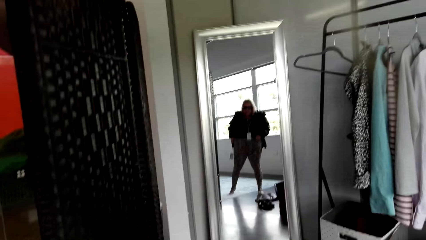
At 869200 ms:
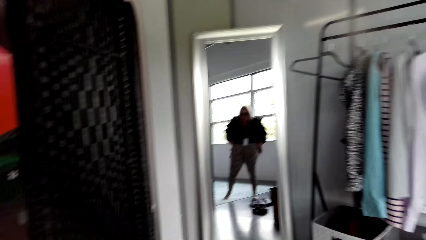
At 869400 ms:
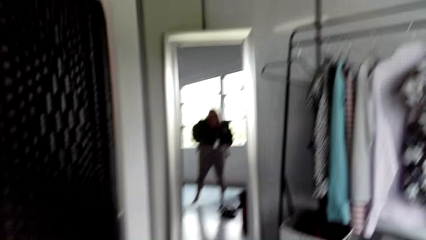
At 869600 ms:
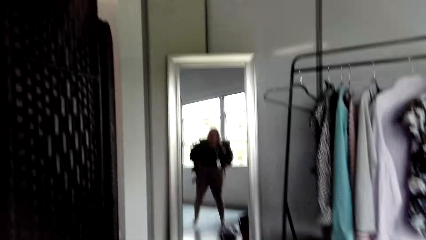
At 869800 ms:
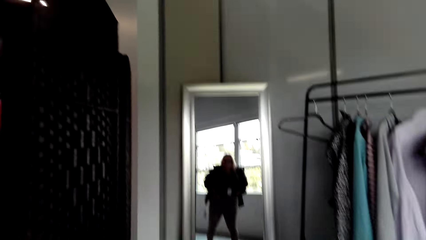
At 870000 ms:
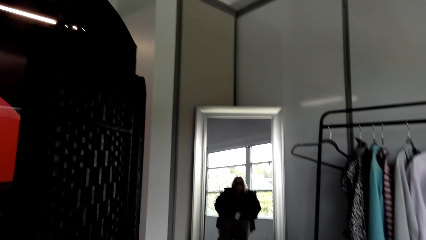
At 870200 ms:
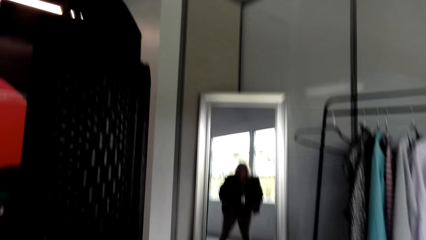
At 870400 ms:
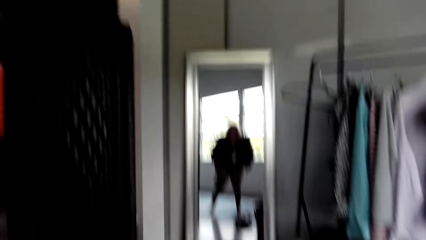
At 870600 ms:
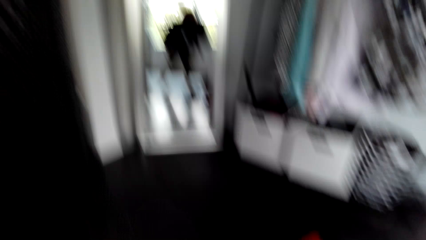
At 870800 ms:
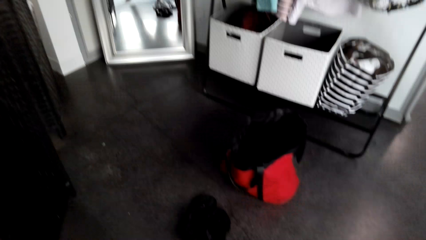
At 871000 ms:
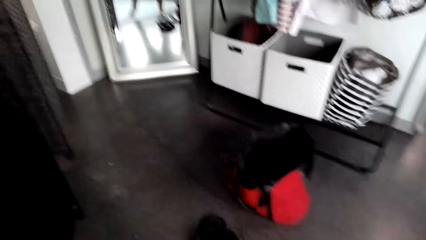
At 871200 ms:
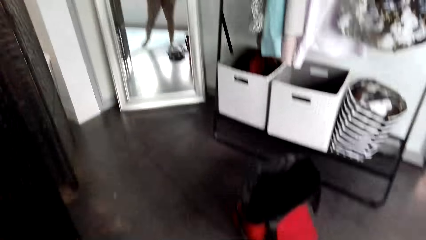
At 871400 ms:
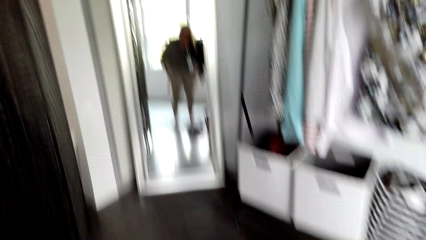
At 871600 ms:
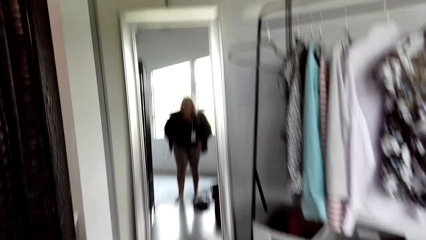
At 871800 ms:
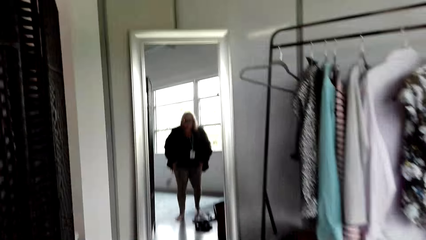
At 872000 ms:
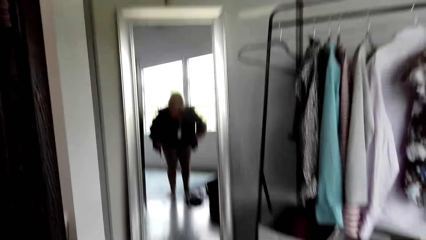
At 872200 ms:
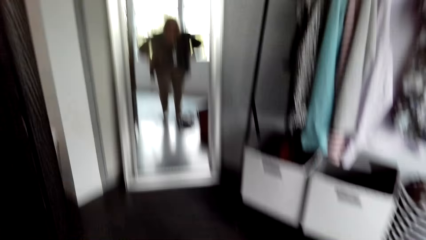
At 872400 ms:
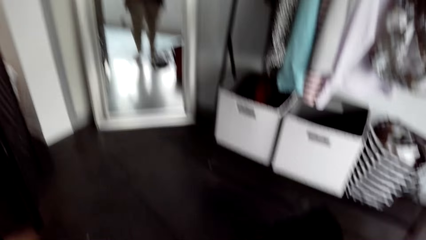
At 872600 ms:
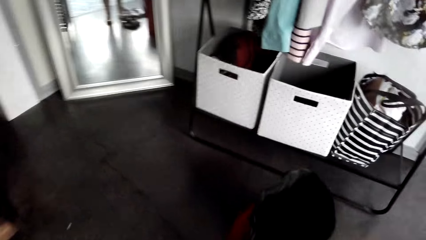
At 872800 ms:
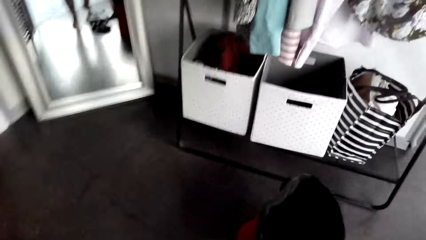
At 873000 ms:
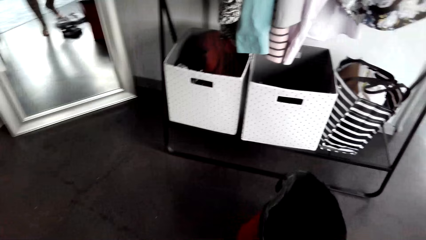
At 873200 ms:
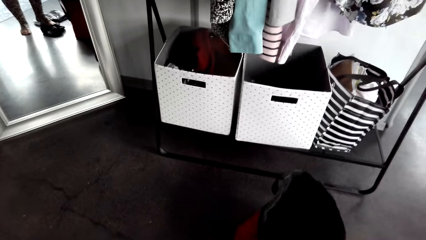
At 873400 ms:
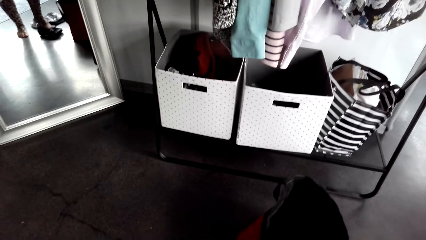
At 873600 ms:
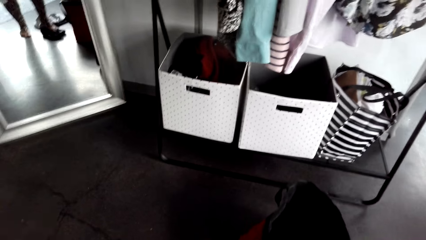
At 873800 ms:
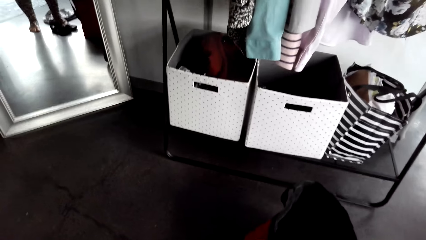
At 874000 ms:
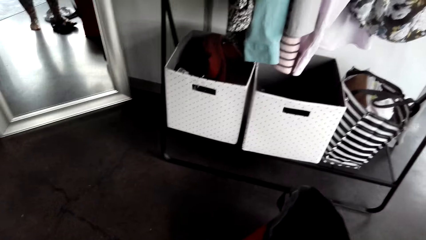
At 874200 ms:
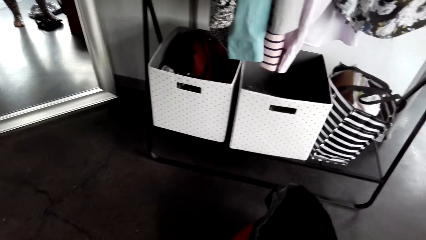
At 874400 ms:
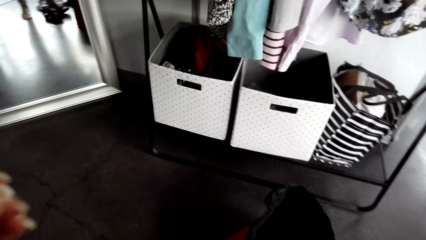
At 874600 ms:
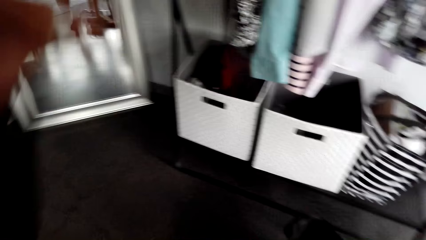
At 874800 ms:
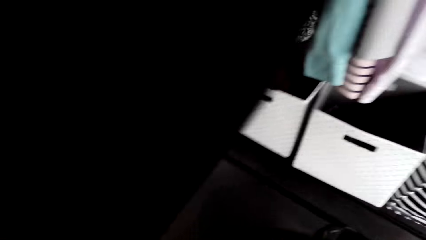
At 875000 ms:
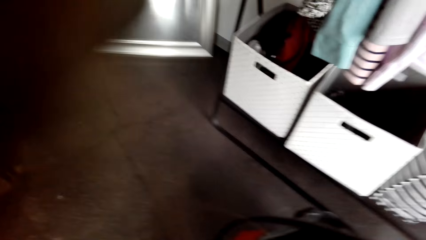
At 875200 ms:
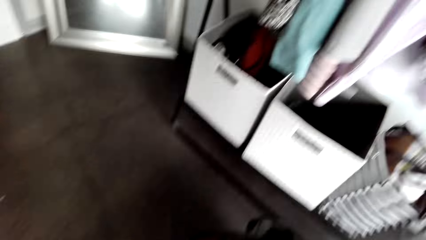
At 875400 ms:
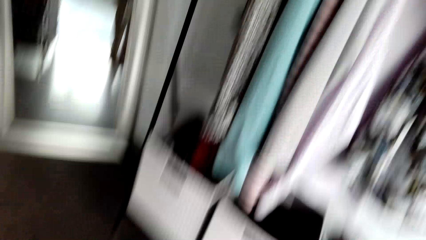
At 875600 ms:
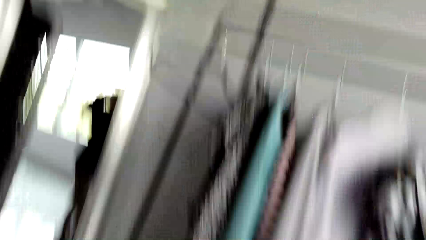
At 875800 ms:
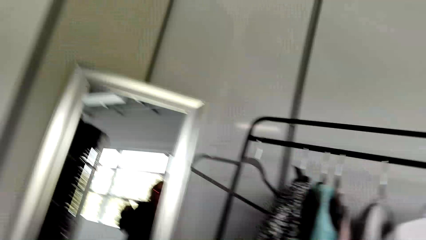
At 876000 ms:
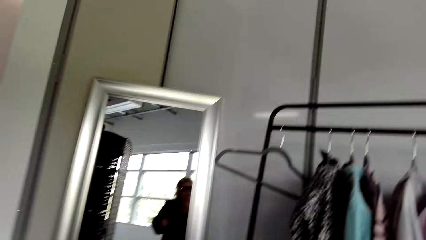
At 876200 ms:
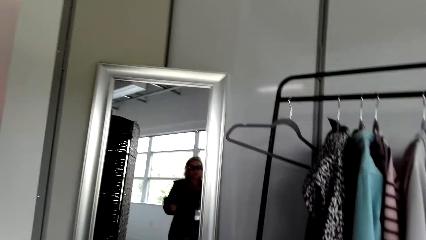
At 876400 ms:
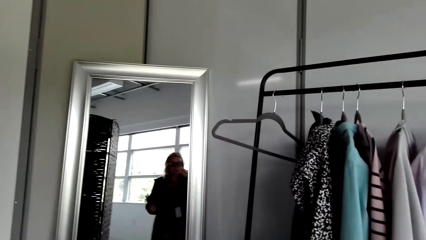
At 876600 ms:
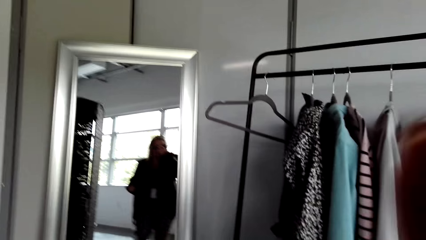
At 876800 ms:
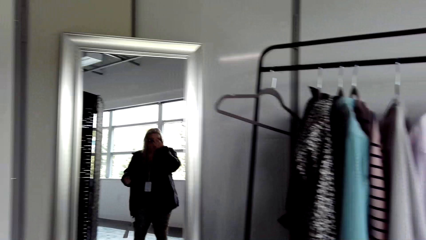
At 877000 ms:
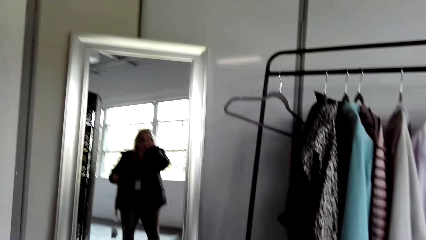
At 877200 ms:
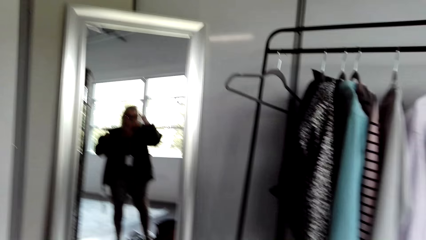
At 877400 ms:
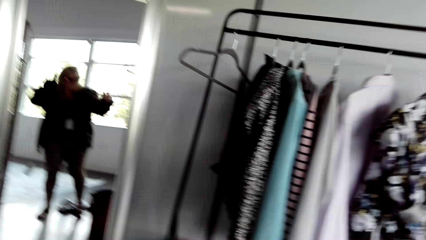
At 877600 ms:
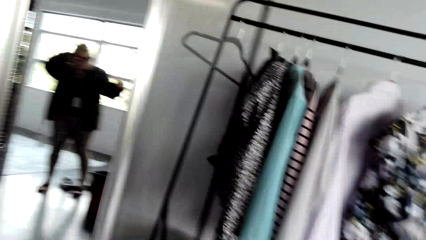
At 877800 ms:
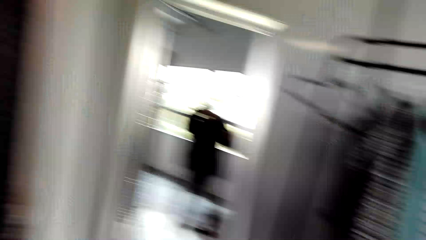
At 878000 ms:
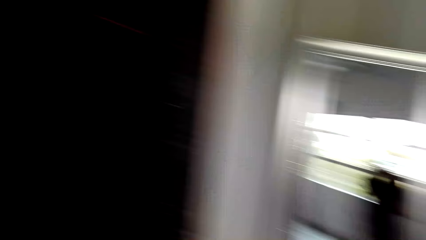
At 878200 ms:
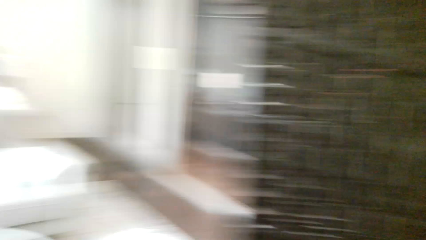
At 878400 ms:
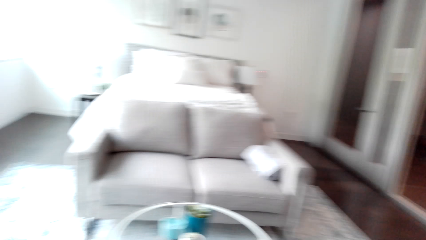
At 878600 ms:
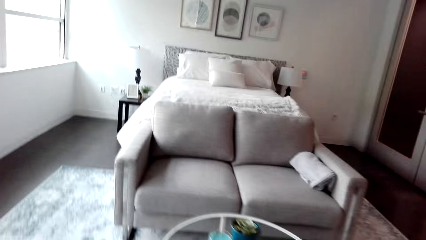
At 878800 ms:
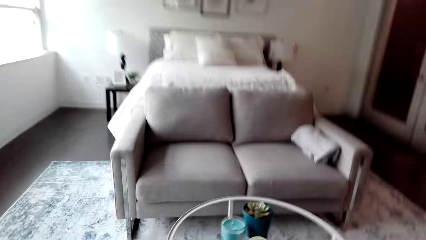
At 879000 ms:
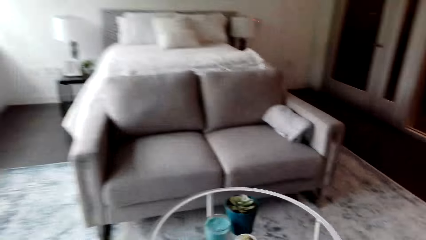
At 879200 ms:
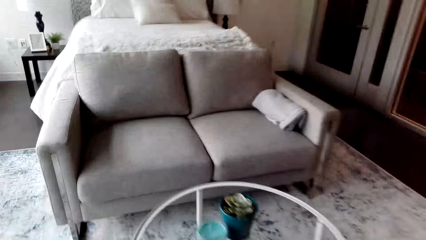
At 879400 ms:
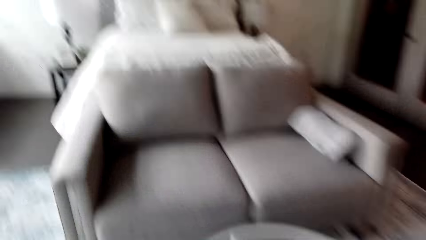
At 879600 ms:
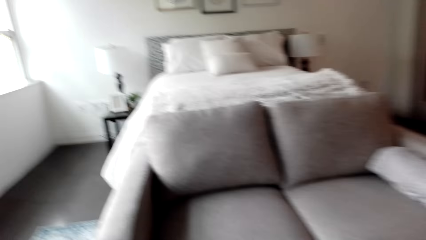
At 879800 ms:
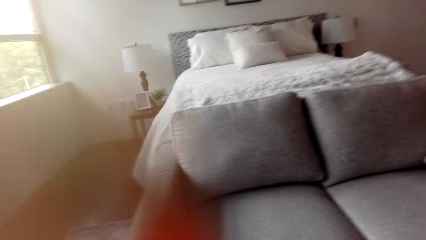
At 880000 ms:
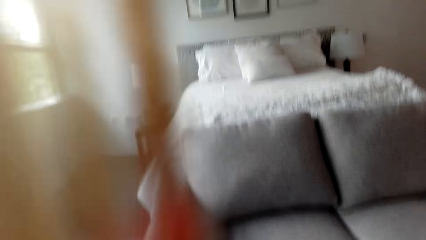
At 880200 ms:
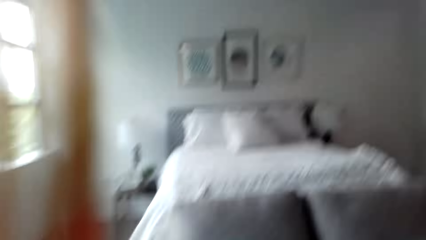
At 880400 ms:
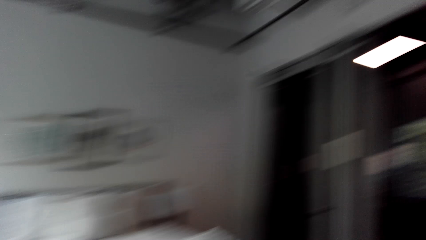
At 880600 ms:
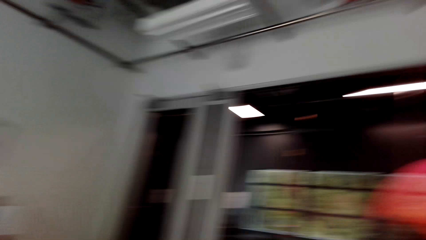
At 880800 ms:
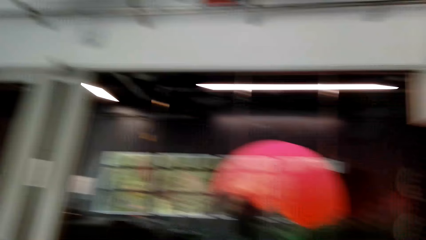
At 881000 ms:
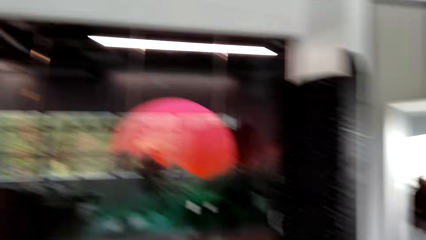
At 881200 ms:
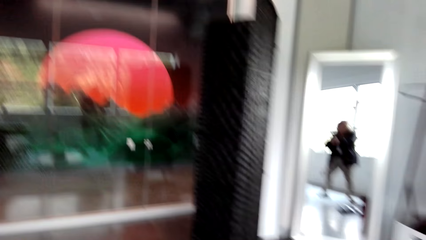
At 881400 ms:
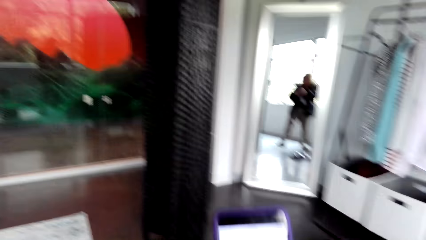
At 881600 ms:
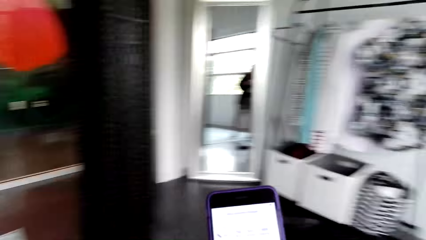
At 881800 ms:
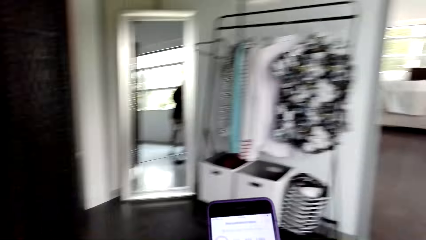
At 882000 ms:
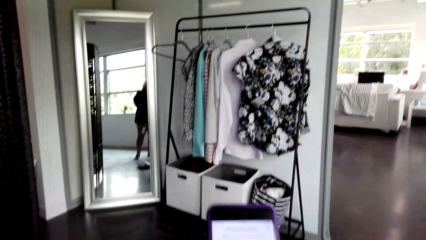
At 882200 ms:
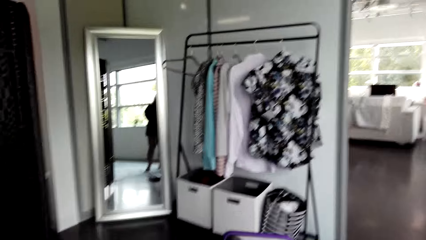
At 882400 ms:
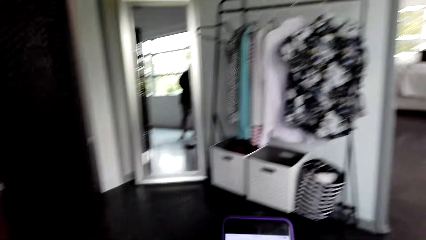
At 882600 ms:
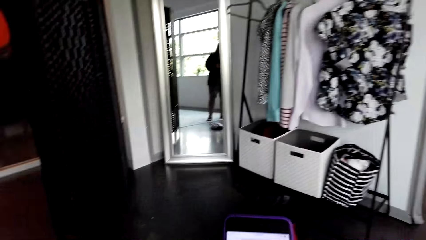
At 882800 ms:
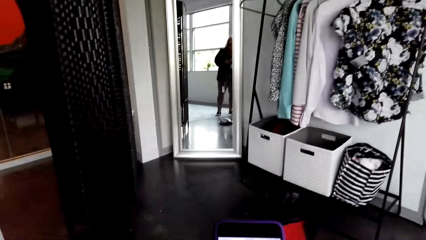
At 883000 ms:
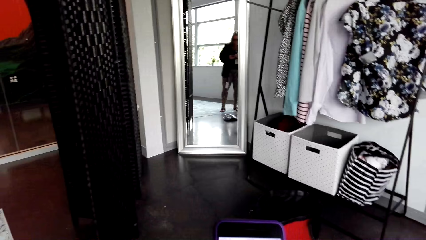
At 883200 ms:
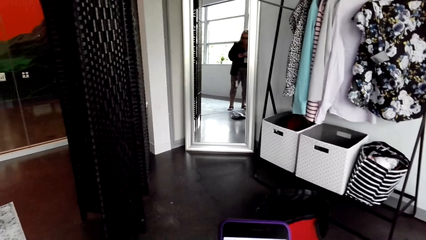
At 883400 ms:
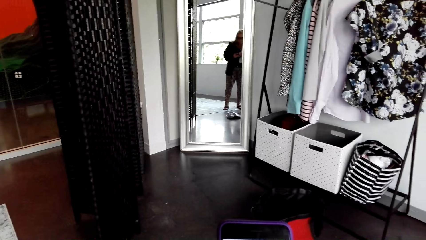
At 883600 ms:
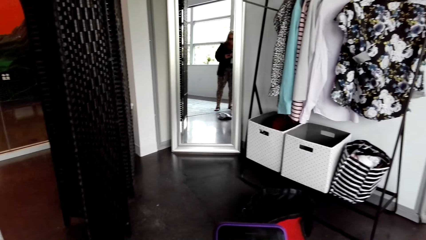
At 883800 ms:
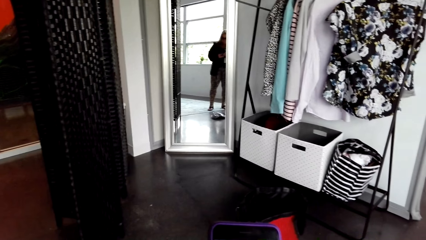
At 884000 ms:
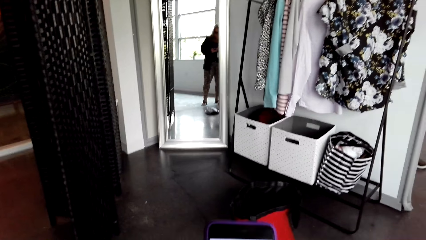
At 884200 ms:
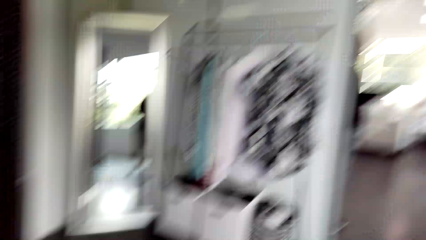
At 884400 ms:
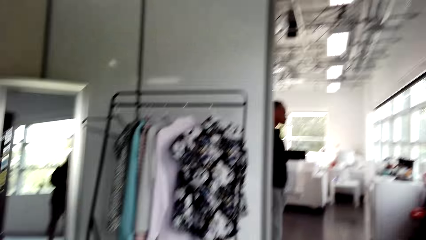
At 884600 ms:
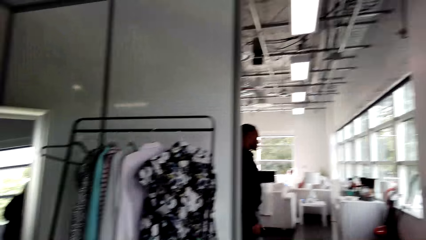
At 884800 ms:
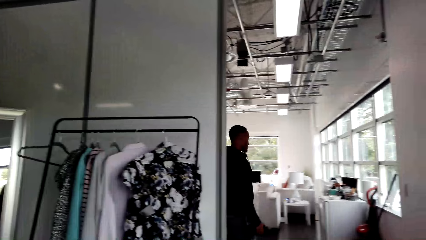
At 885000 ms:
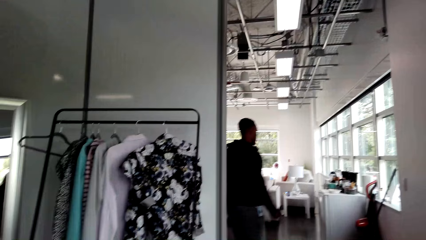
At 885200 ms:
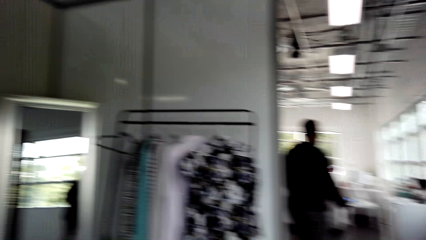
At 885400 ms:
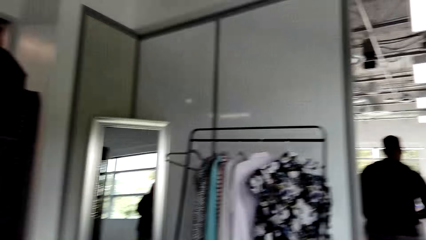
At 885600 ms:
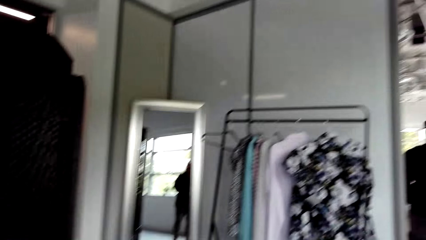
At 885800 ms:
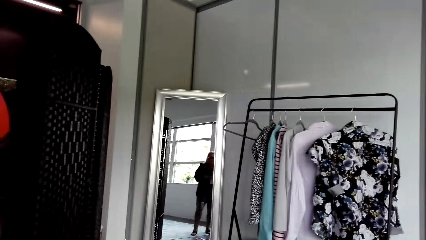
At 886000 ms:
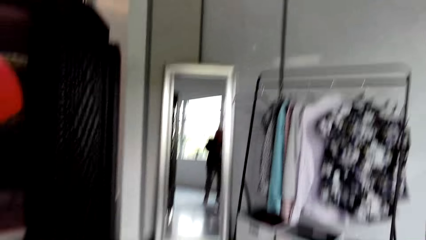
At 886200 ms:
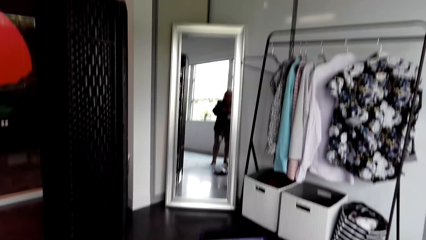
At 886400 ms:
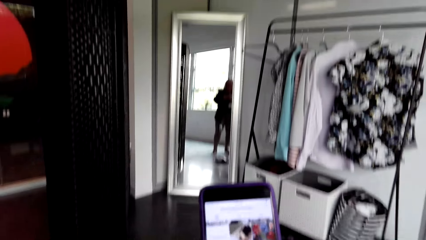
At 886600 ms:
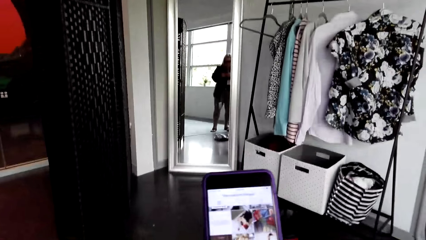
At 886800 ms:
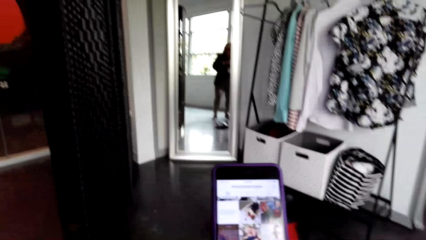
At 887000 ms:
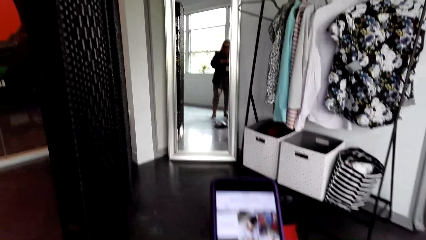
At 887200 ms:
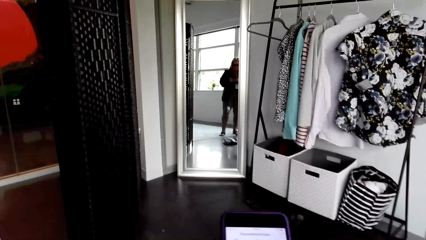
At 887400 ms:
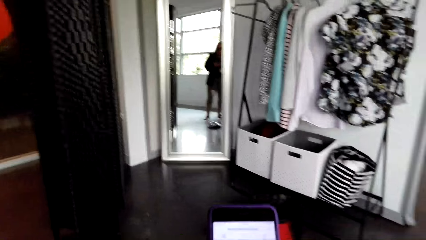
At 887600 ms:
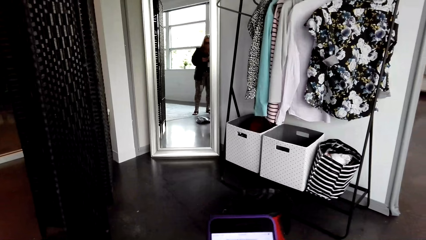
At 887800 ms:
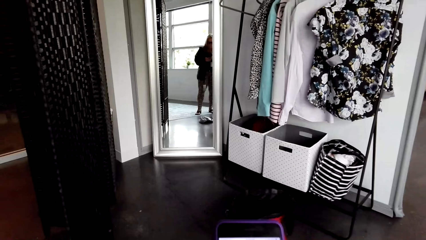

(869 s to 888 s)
The camera wearer puts on the trouser. They put on slippers. They touch the sunglass. They walk toward the table. They turn around. They scroll through the phone. A man walks around the room. The camera wearer converses.
